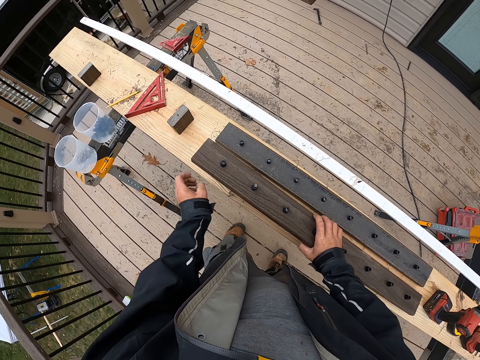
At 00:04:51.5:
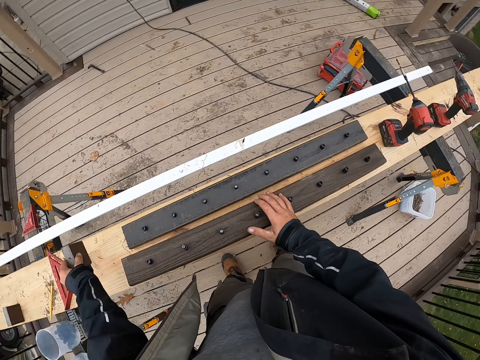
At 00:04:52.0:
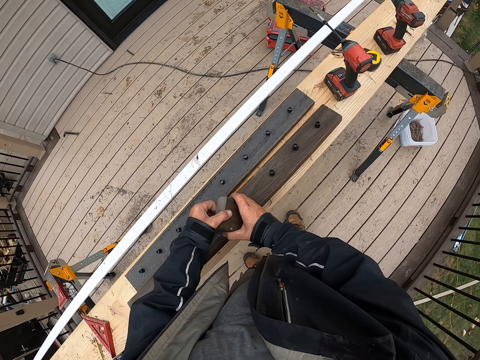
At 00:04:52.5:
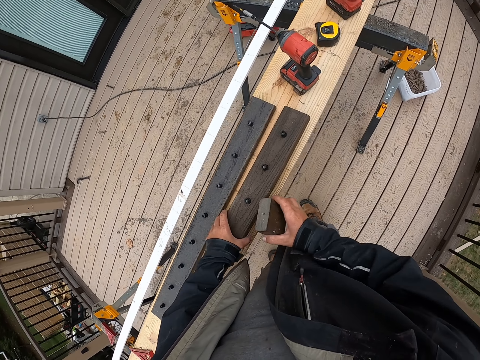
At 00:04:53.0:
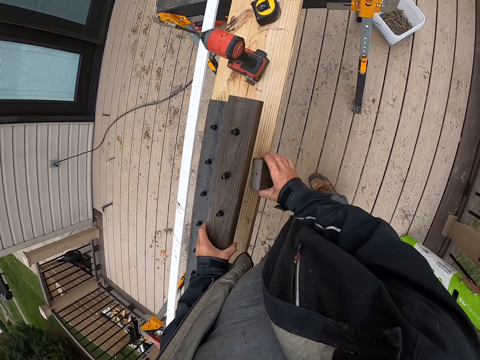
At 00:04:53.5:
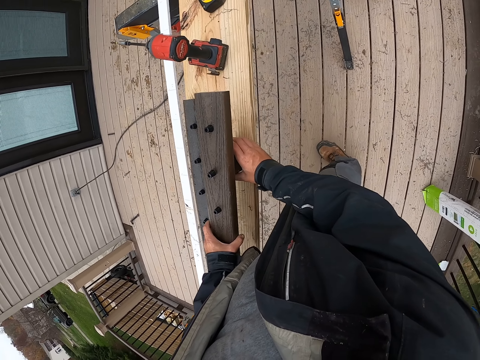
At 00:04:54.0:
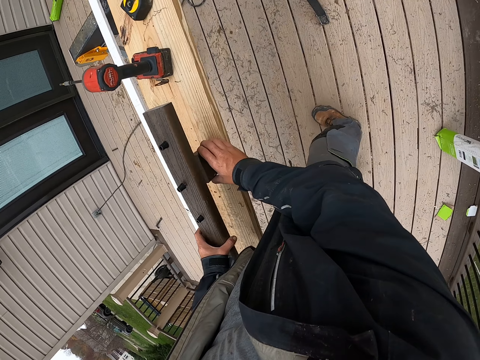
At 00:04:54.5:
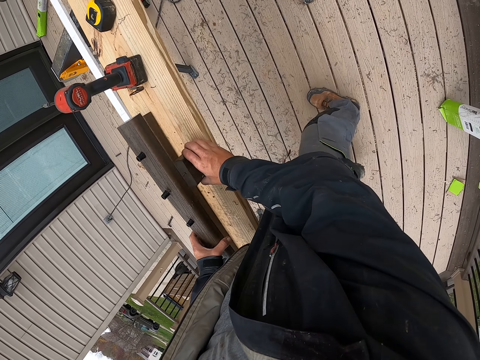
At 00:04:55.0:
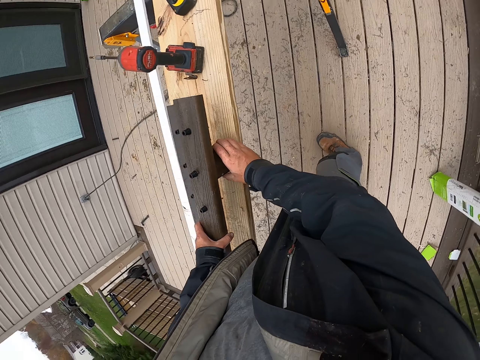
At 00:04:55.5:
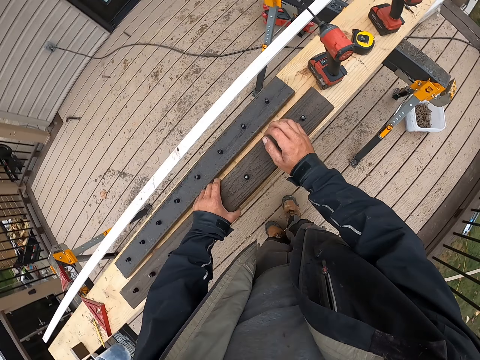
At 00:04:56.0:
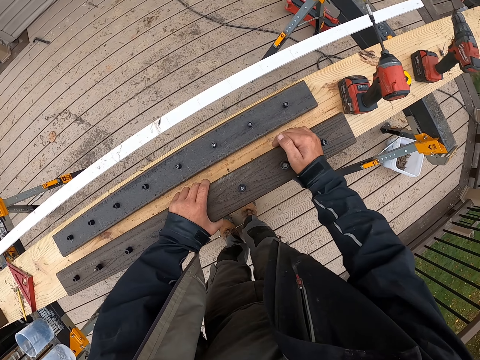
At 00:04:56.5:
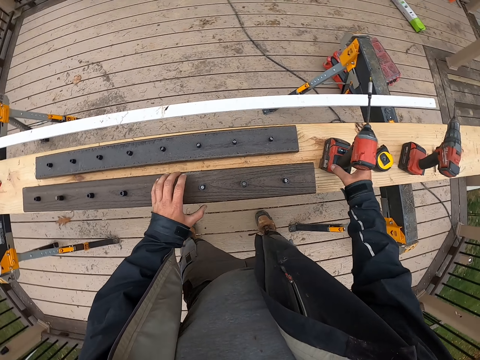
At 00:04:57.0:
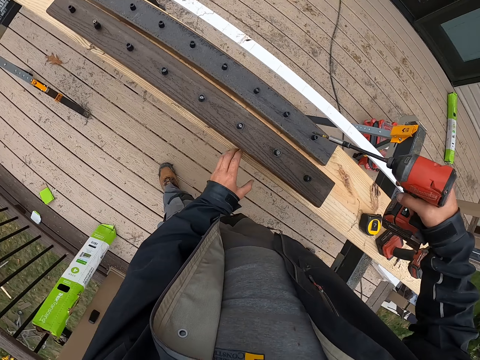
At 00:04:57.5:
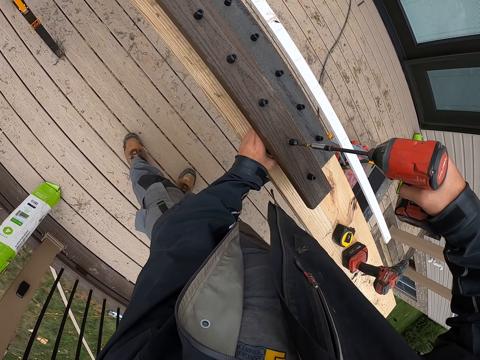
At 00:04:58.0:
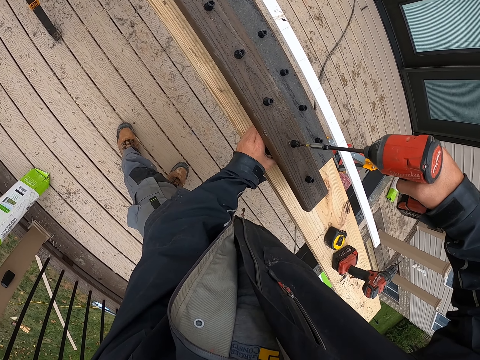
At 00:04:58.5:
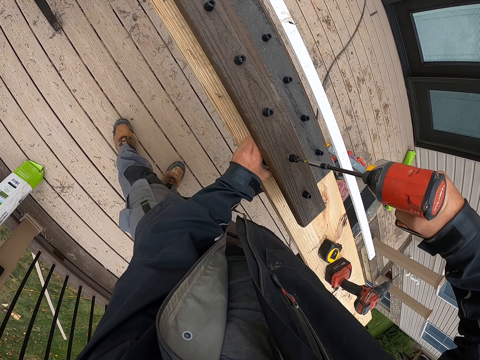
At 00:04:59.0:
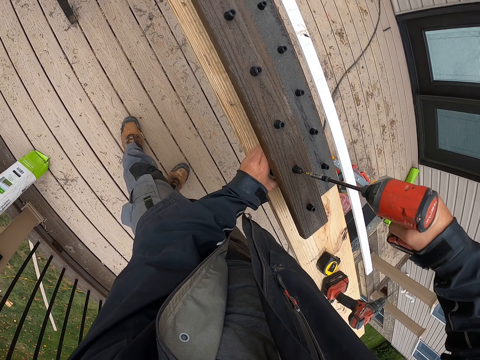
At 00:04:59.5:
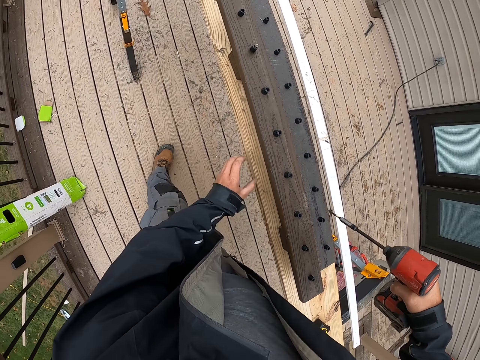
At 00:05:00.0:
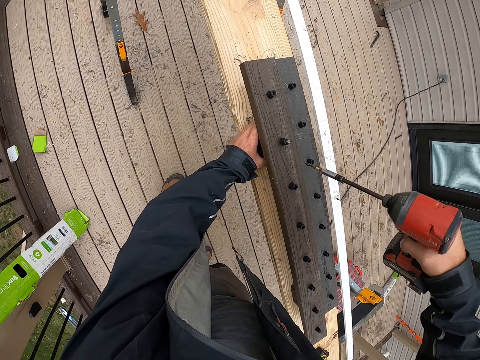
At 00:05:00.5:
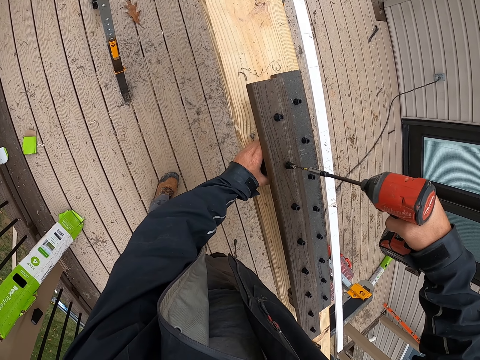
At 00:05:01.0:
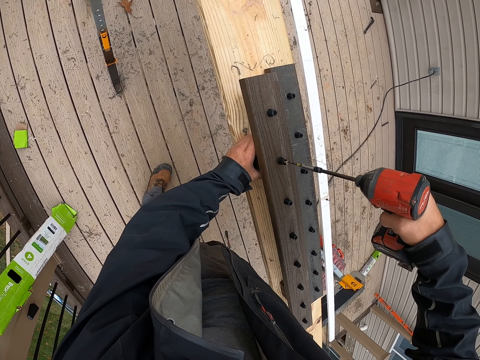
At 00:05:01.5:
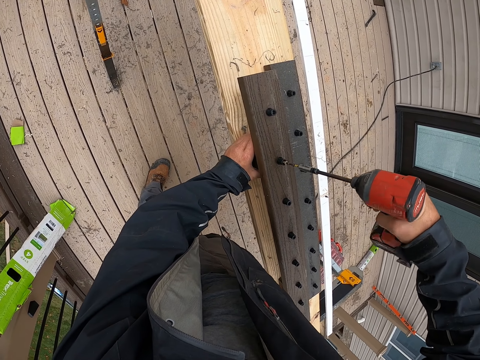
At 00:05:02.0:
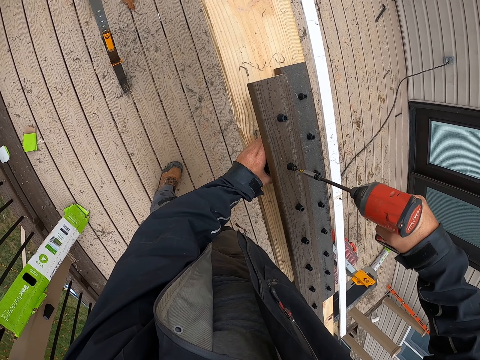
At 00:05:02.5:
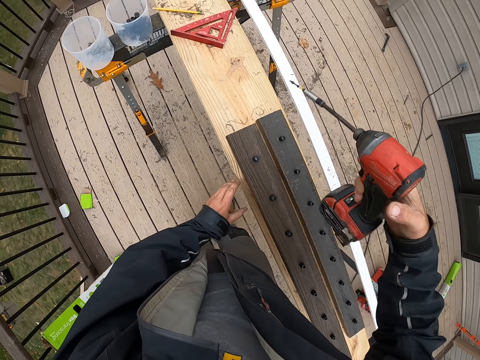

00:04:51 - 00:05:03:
The camera wearer picks up a small metal bar. They put the small metal bar under the black plank. They pick up the soldering gun. They press the rail. They fix an iron nail on the black plank metal with the soldering gun. They drill in the nail.

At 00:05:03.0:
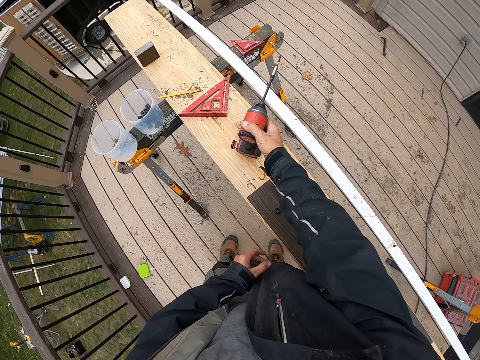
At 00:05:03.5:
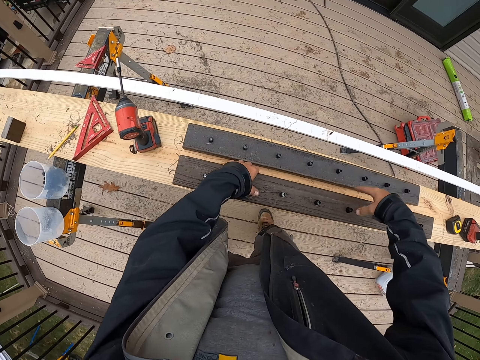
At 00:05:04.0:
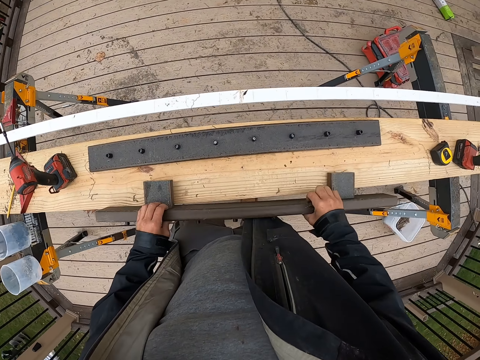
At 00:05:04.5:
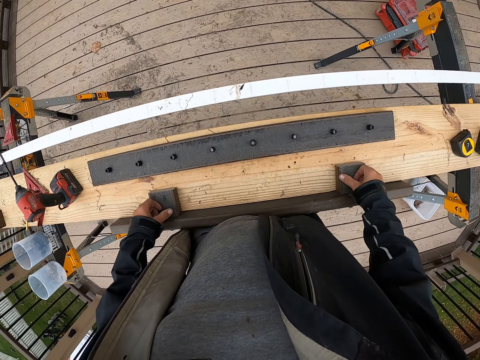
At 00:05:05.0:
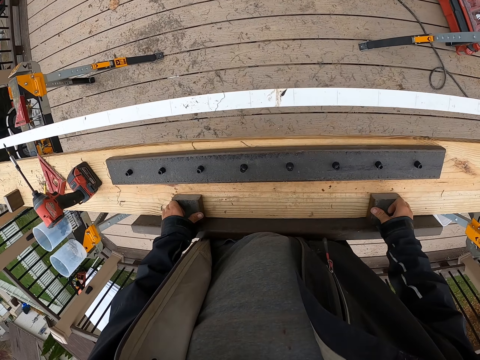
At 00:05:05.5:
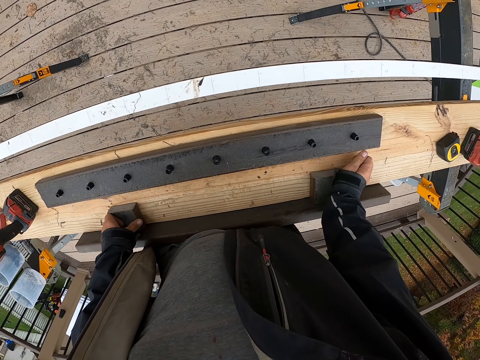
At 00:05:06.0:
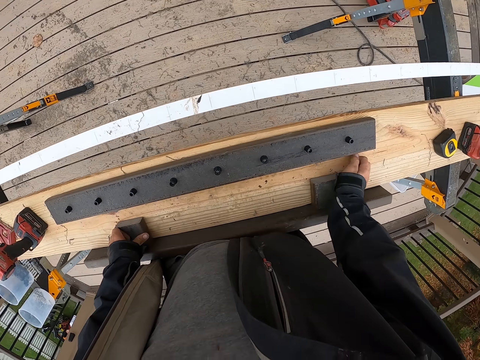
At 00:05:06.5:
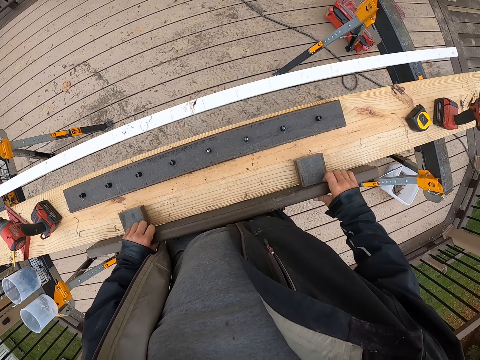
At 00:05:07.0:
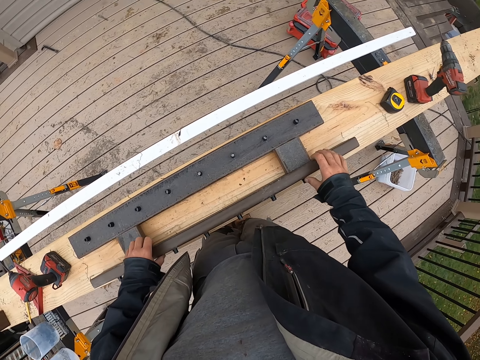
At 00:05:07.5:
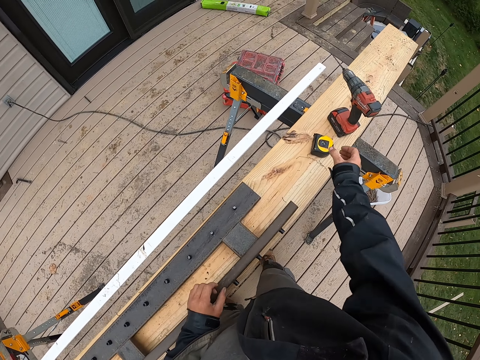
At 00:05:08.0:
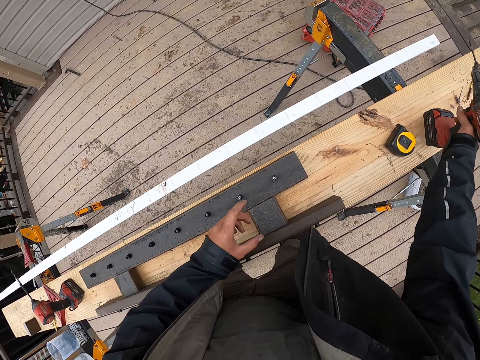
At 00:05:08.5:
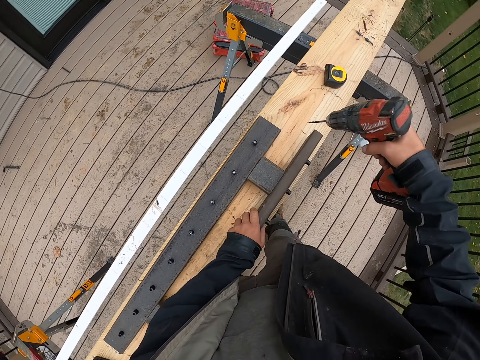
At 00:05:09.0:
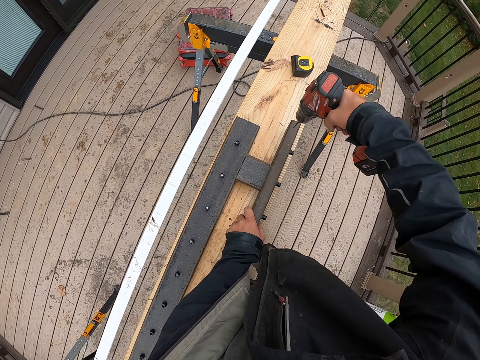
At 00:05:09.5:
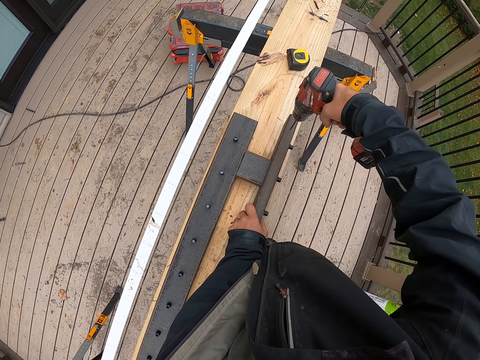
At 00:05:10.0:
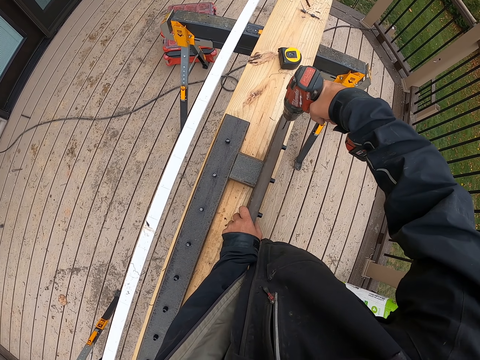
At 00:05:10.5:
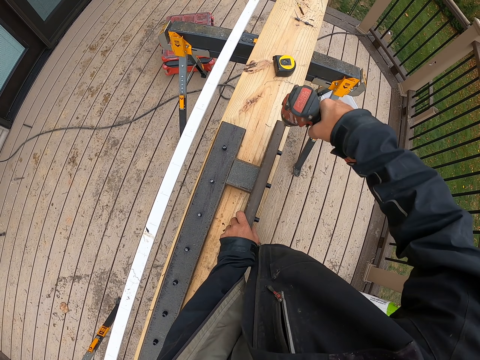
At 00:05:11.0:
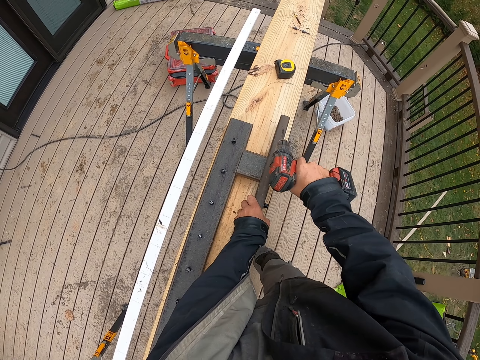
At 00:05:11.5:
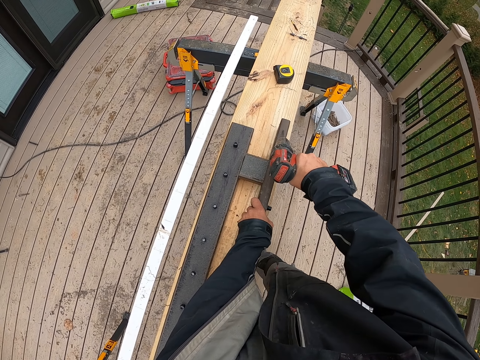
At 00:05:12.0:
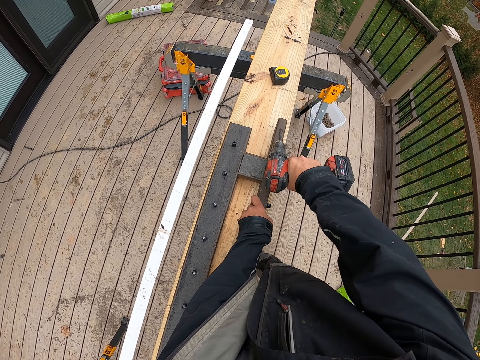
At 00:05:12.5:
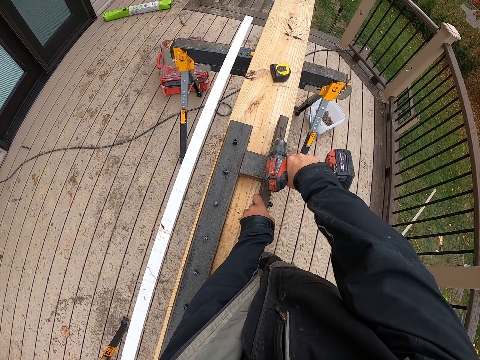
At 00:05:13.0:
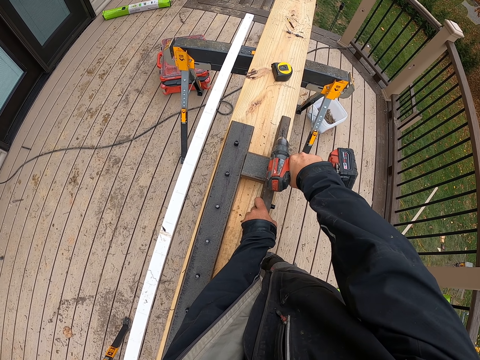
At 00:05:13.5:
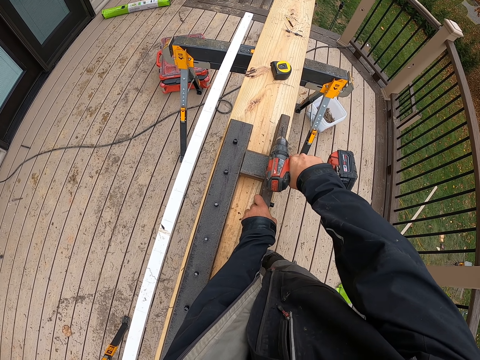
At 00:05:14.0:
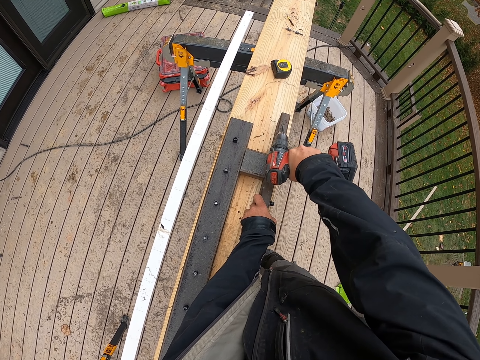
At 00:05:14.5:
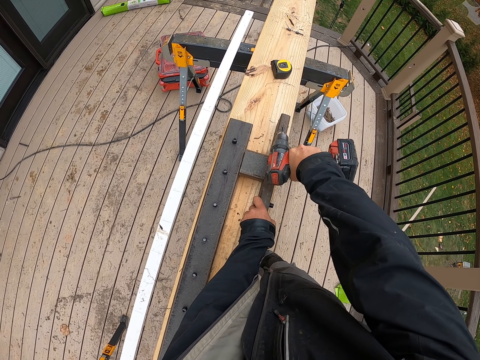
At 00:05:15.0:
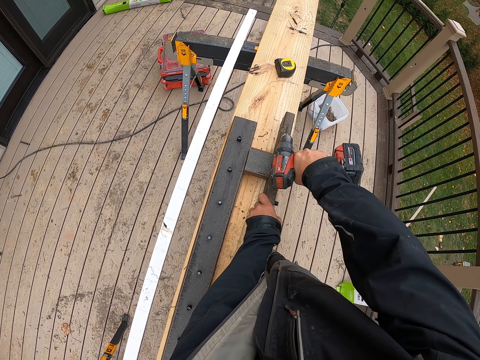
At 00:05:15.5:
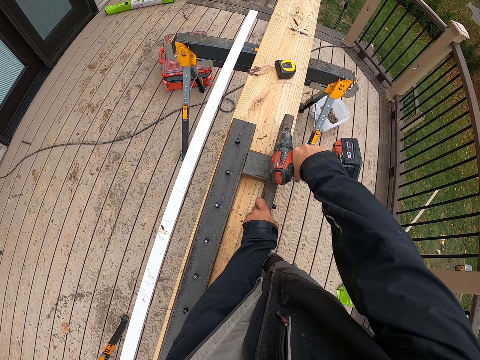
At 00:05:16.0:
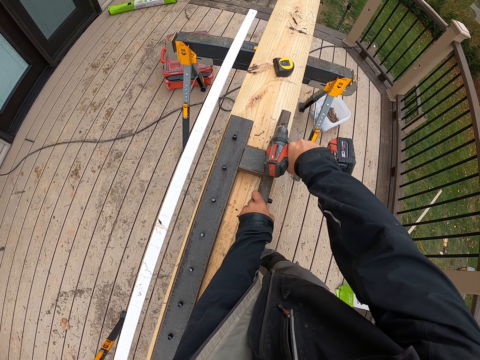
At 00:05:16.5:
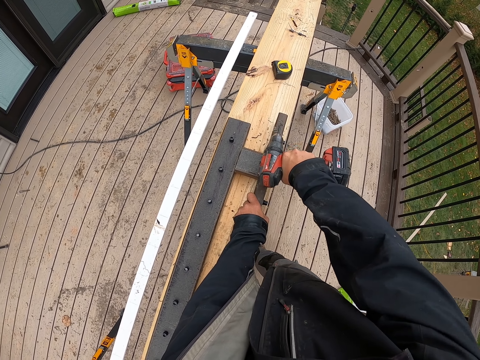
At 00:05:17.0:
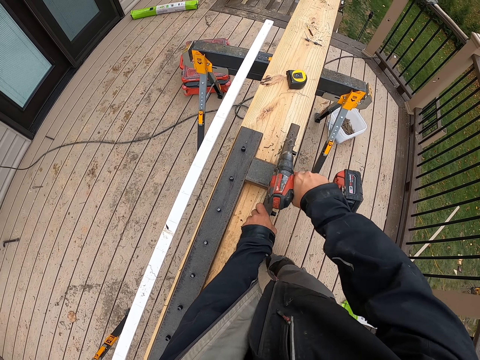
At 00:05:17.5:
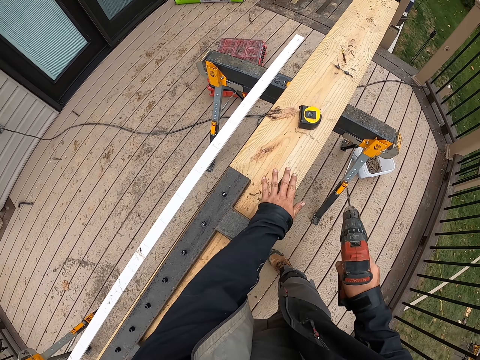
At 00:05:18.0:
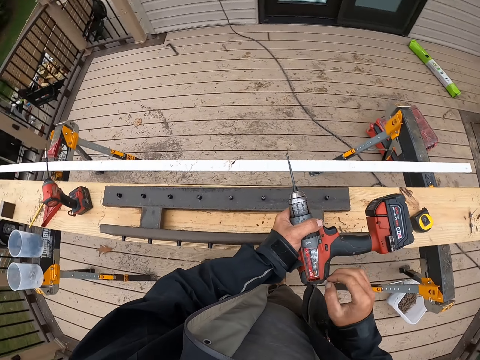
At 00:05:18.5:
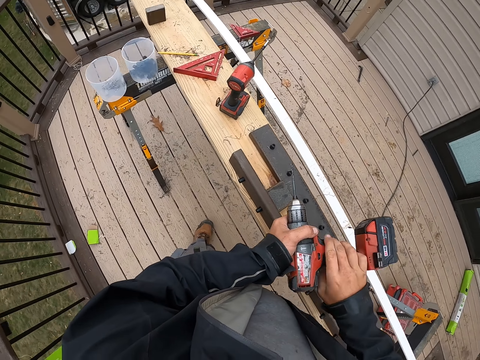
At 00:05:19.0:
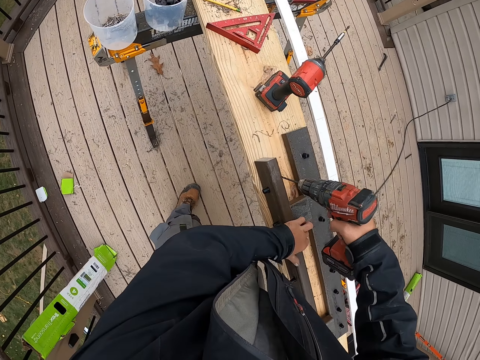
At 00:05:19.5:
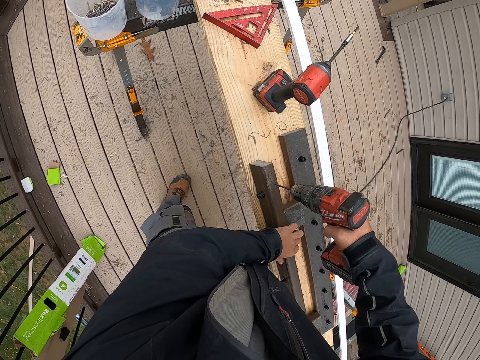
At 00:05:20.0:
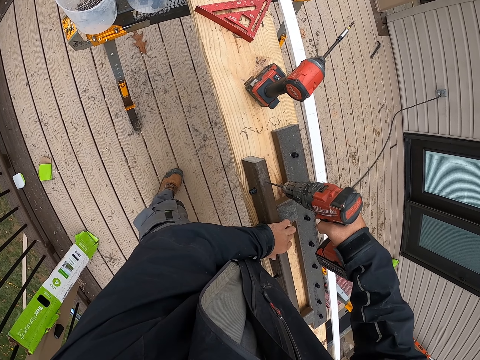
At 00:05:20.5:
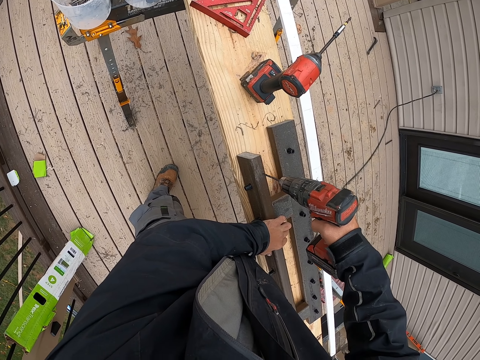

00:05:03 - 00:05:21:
The camera wearer puts the soldering gun on a wooden platform. They turn the black plank. They press the rail. They pick up the soldering gun. They put the rail down and hold the rail. They drill a hole on the black plank with the soldering gun. They wipe the black plank with the left hand. They lift up the drill, hold up the drill and walk forward. They drill a hole on the black plank with the soldering gun.
